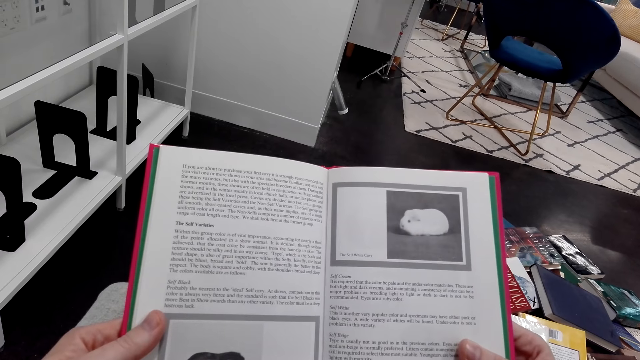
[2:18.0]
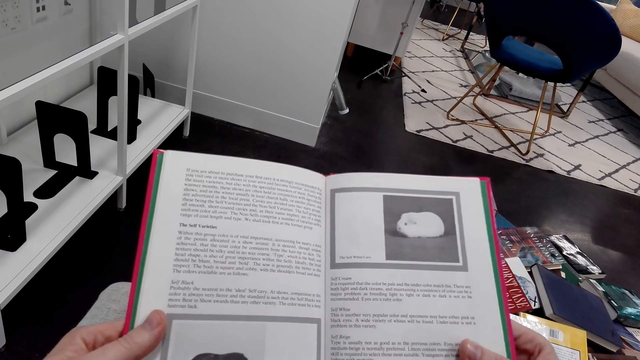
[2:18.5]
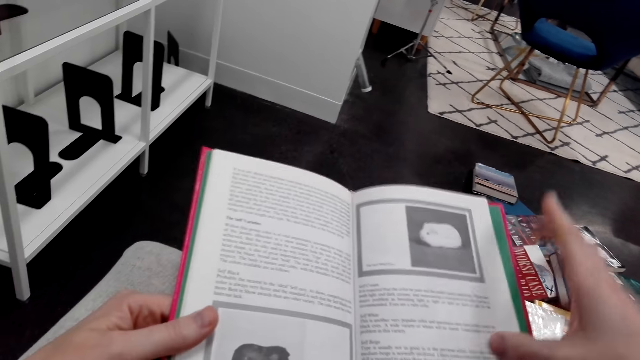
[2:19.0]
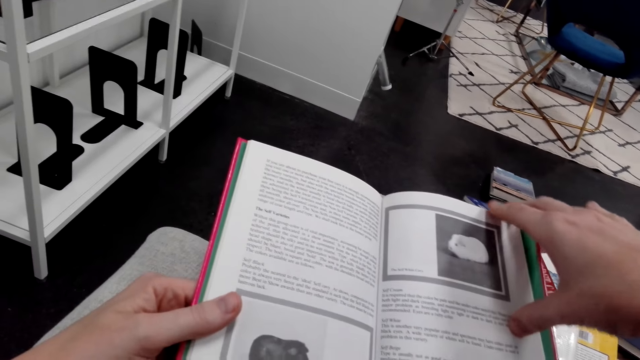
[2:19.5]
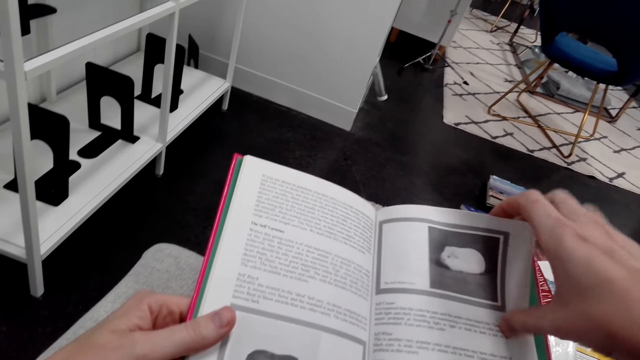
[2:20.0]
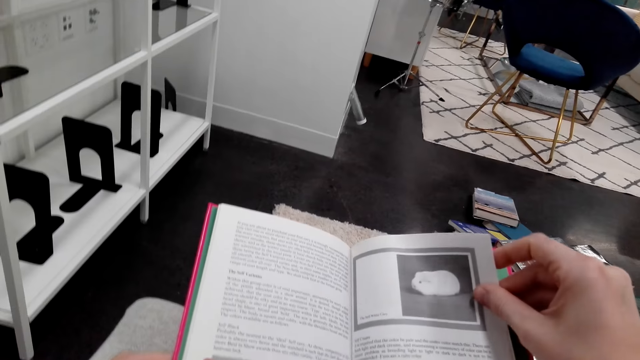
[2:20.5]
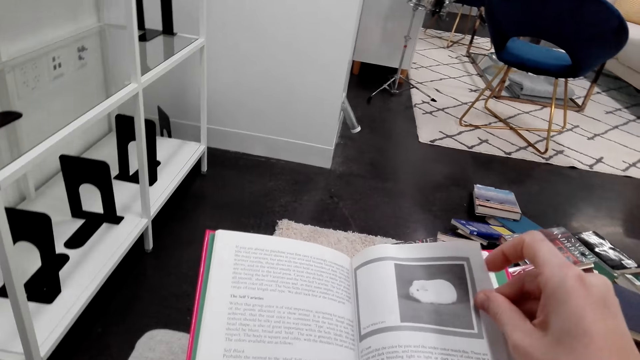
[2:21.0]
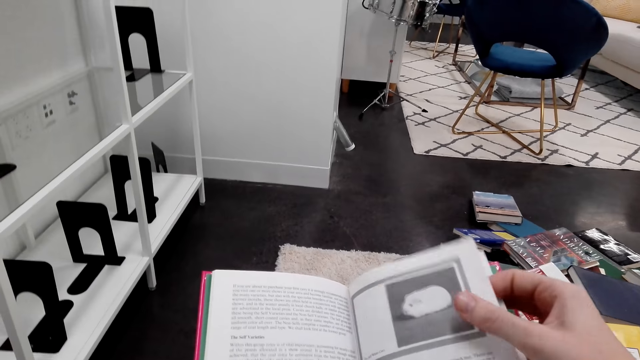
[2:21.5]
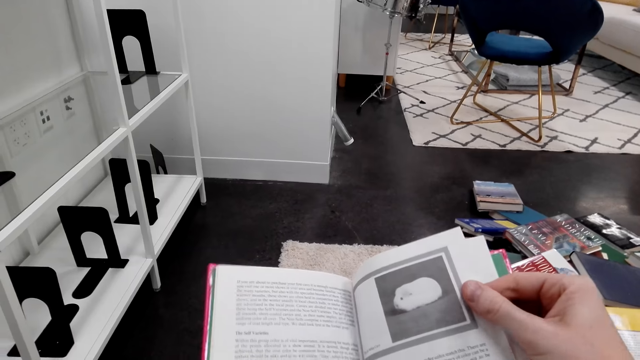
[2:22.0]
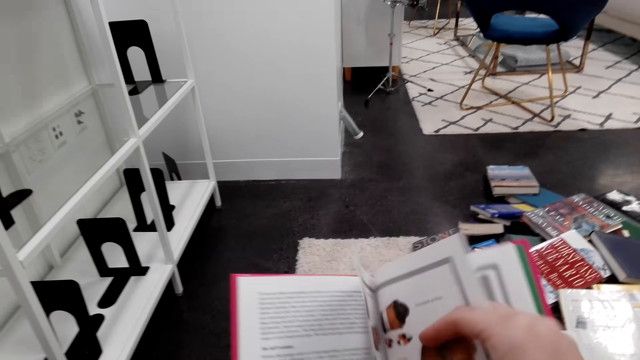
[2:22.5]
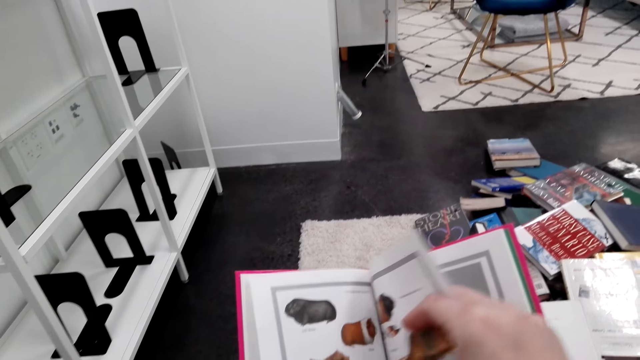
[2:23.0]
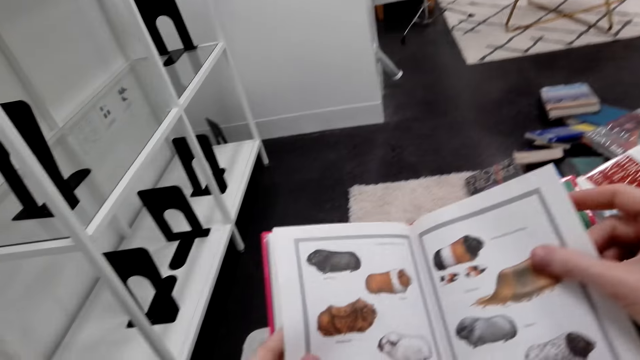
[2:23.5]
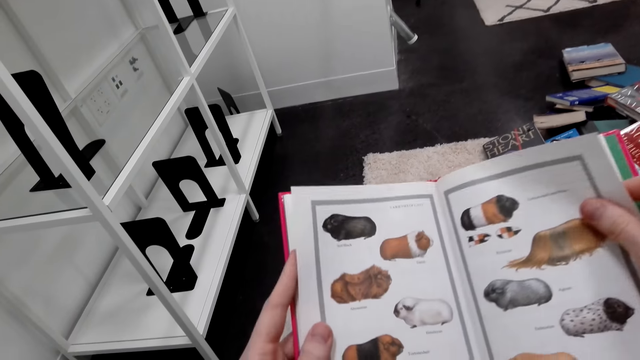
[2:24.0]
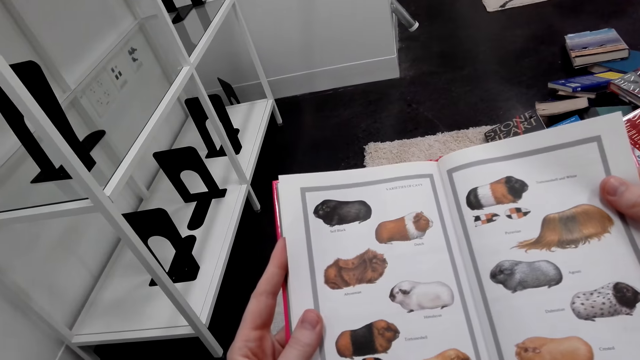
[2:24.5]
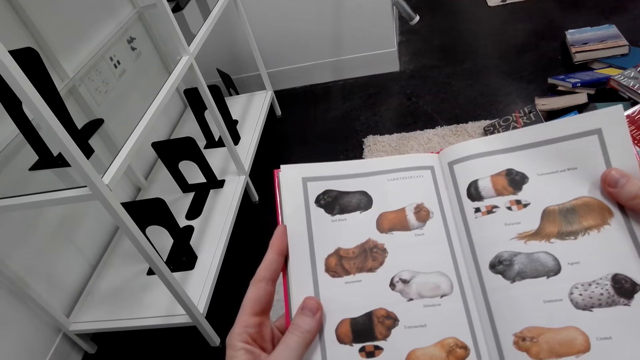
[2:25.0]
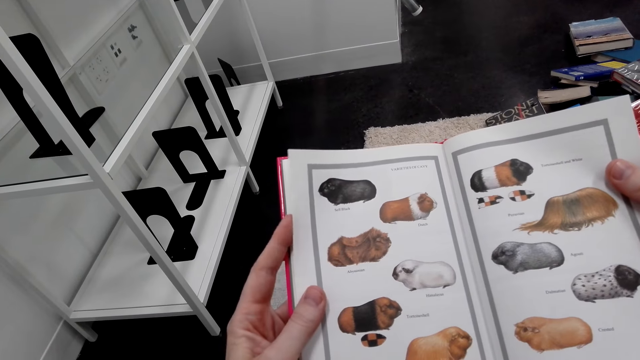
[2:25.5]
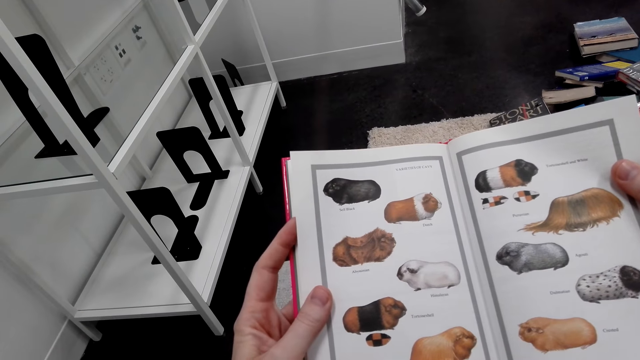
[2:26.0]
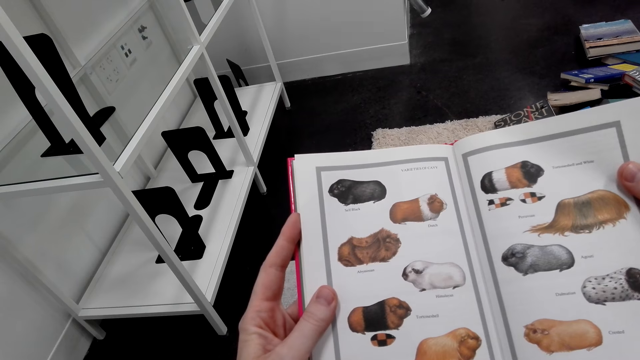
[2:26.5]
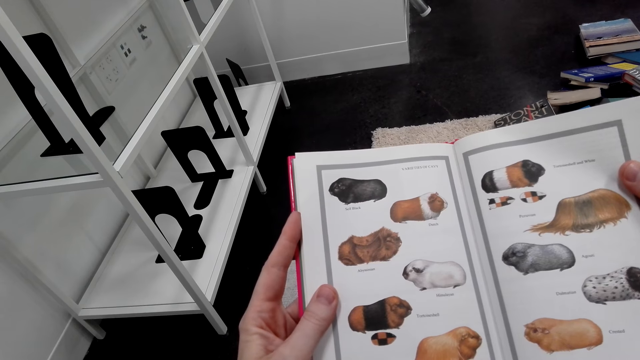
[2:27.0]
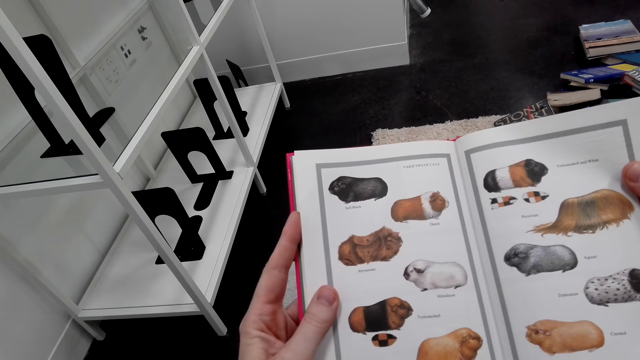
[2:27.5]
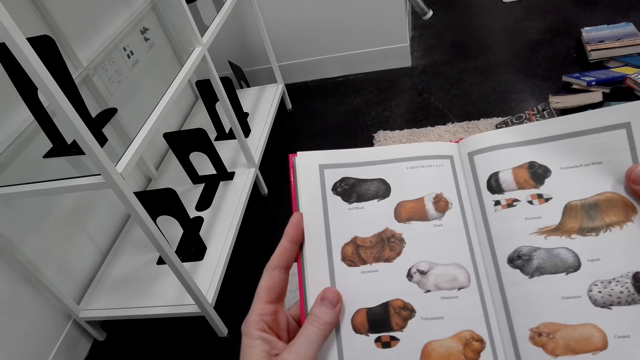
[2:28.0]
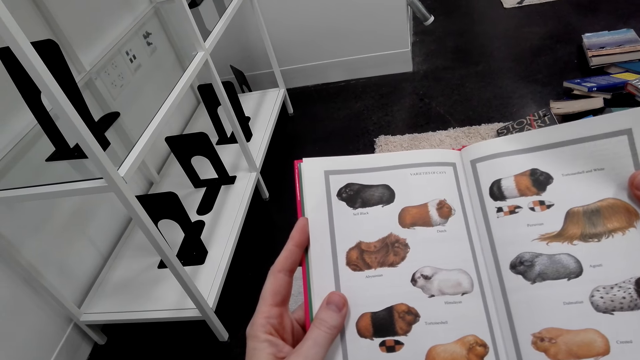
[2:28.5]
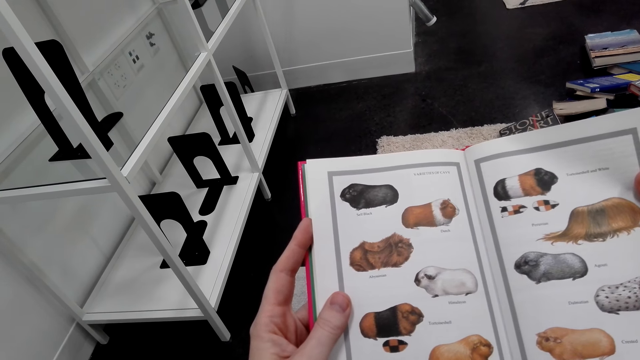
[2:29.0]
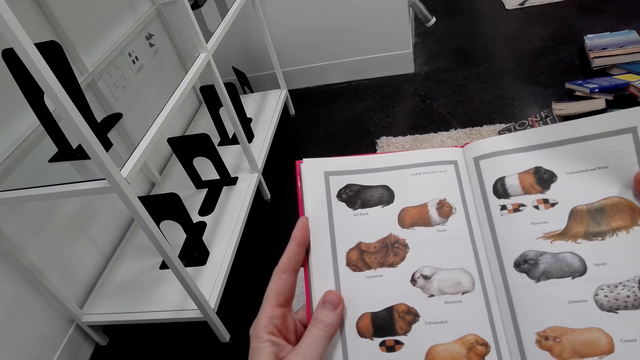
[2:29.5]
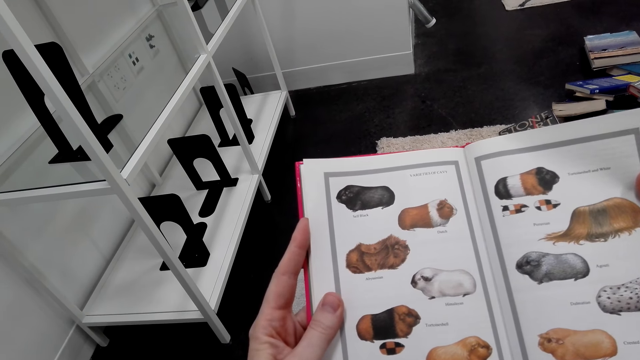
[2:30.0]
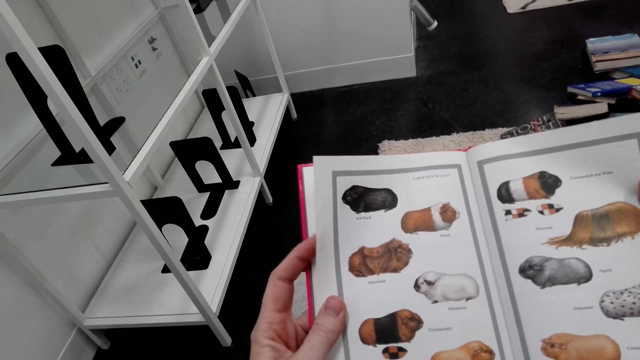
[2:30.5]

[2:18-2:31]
The camera wearer turns the book page. They read the book.

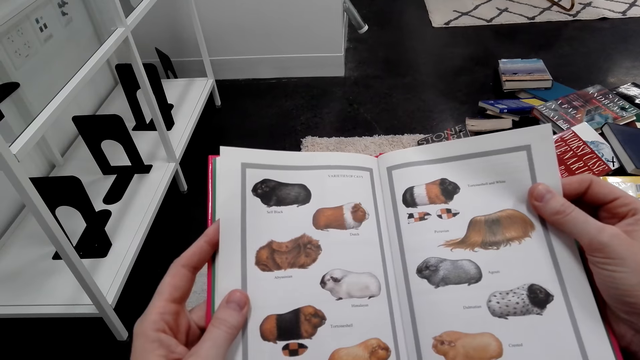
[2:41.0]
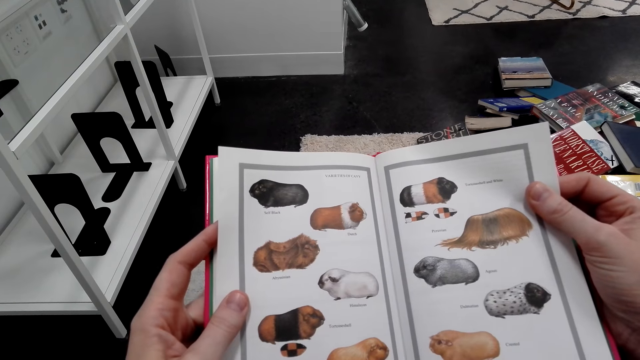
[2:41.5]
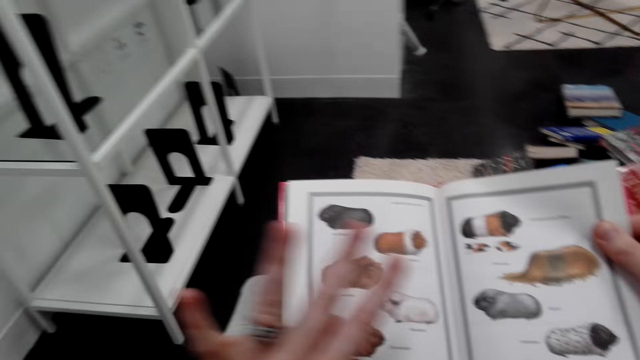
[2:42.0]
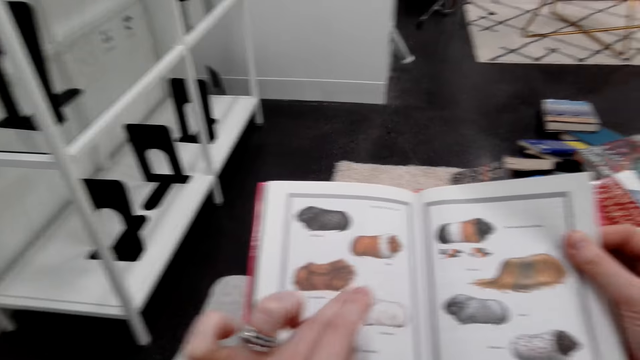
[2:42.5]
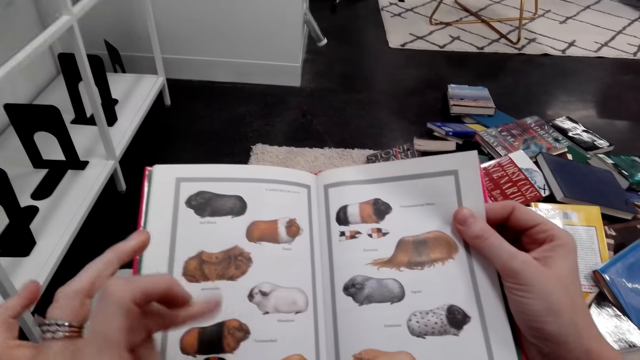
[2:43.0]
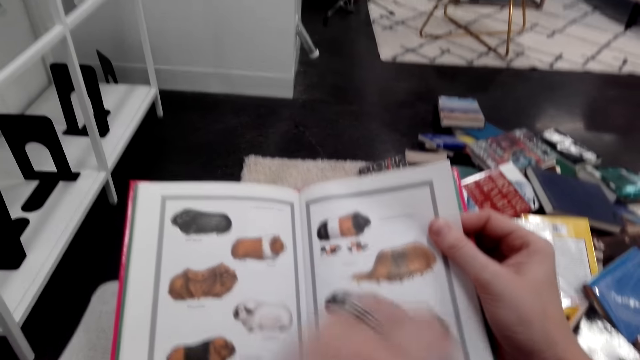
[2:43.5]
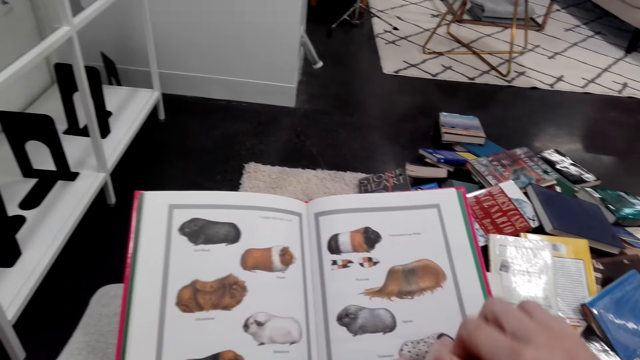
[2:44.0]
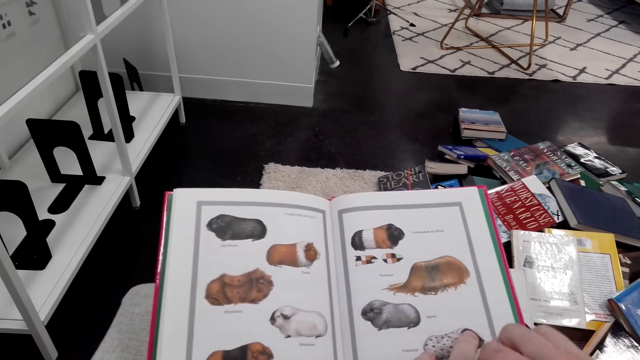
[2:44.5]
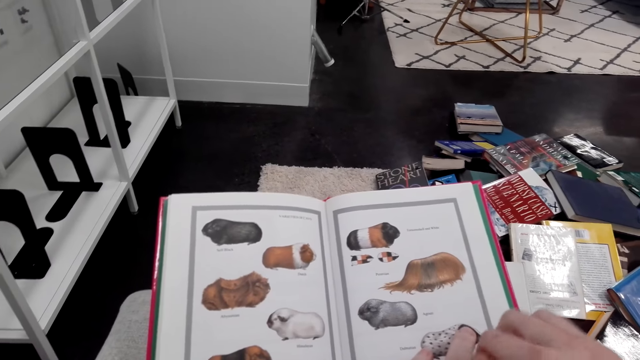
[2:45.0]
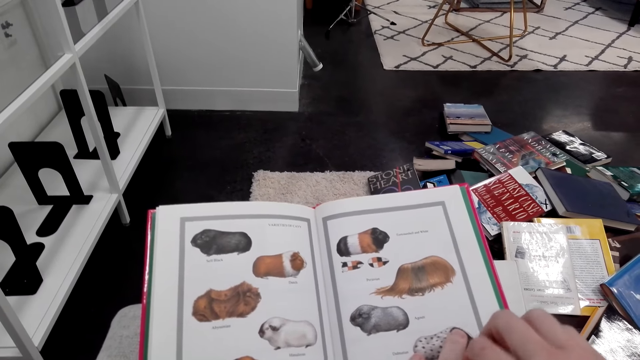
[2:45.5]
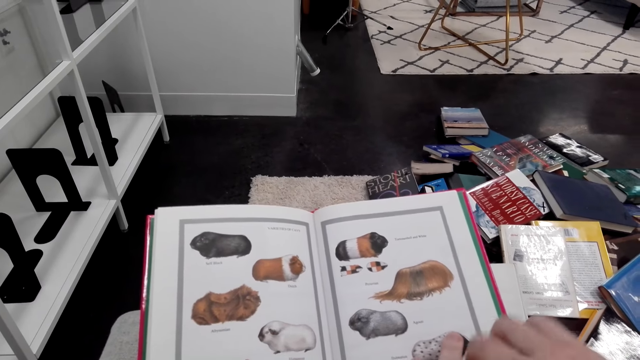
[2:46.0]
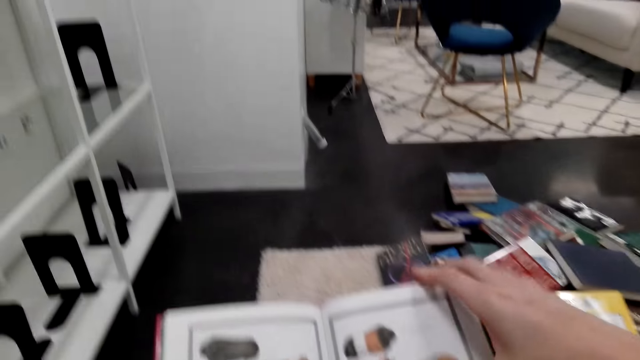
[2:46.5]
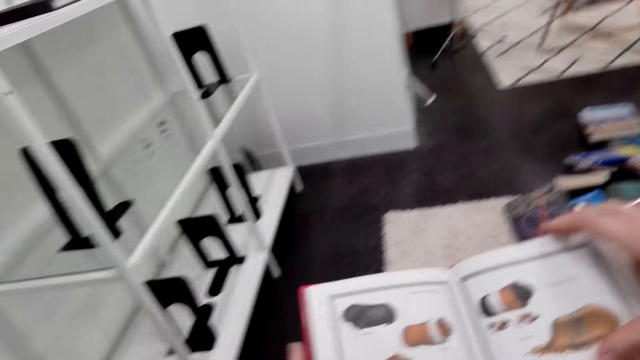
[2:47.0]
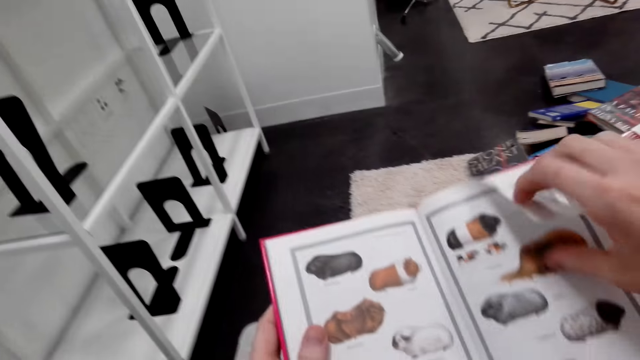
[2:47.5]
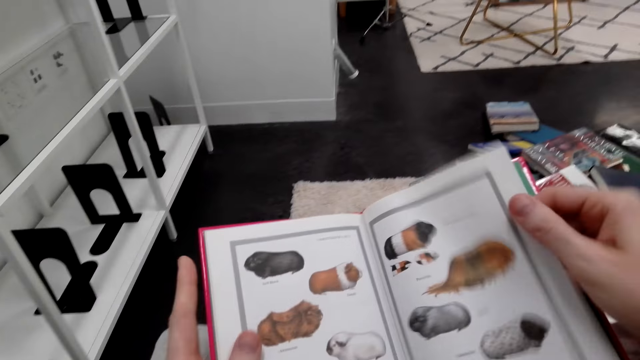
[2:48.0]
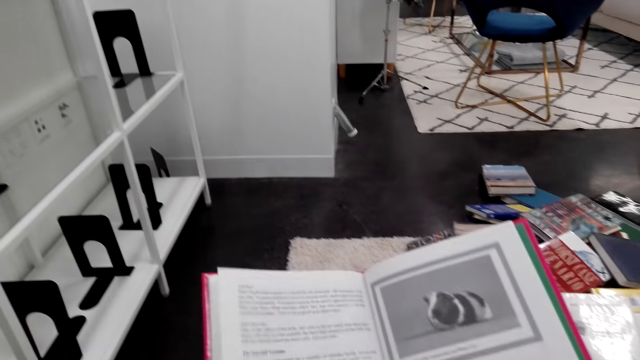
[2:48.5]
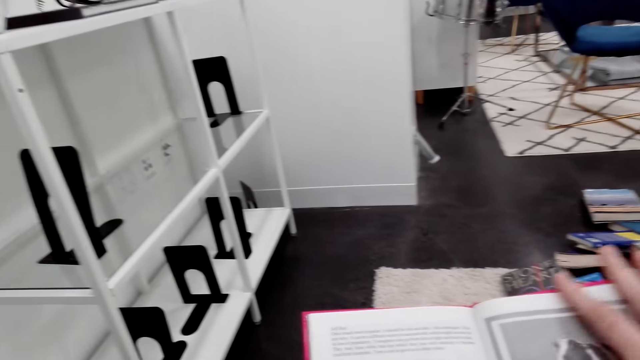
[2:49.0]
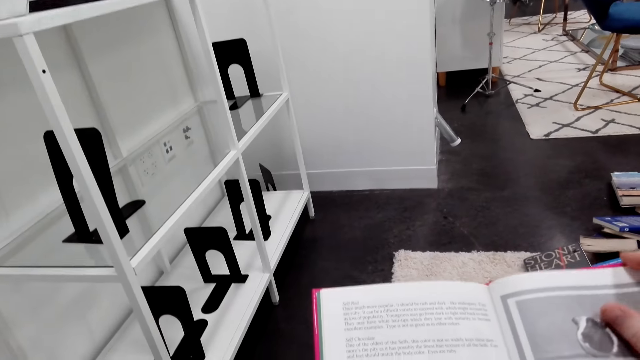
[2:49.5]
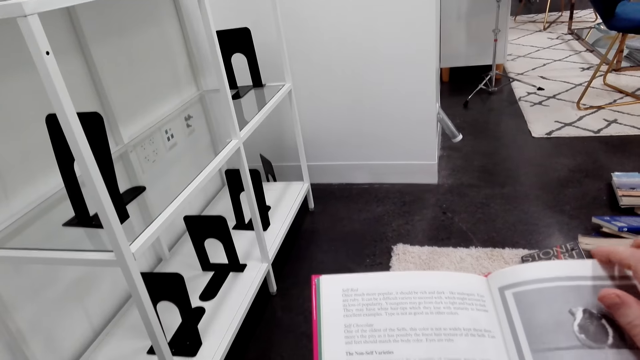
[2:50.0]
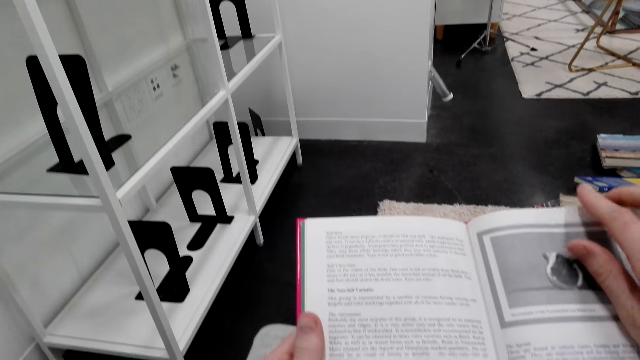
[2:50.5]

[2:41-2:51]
The camera wearer turns fingers. She stretches her fingers. She puts her hand on the book, scratches her hand. She rubs the book with her fingers. She holds the book. She turns the book page. She reads the book.
